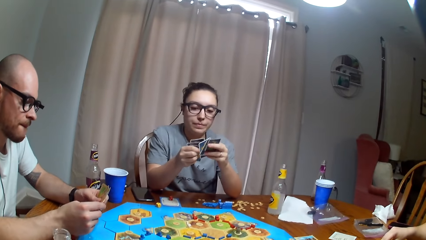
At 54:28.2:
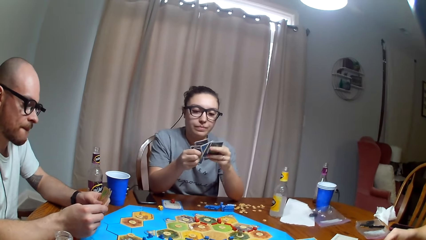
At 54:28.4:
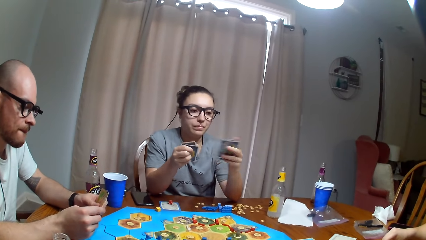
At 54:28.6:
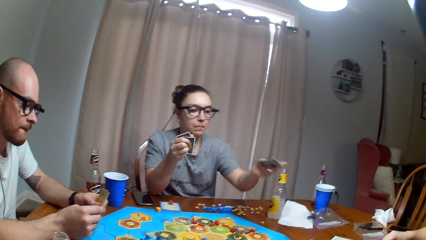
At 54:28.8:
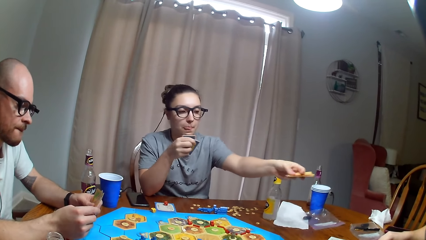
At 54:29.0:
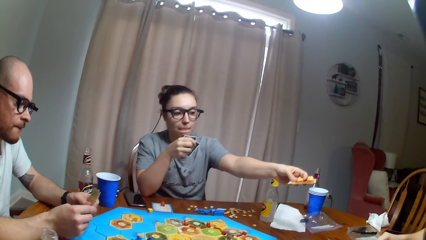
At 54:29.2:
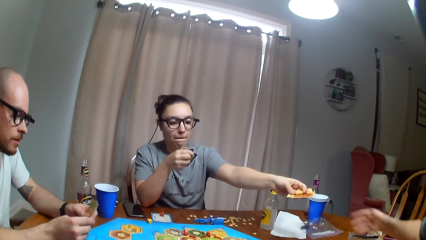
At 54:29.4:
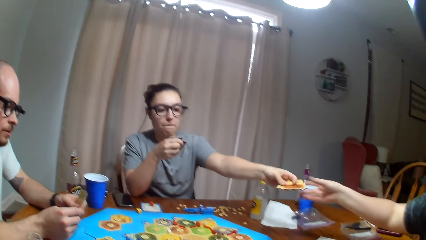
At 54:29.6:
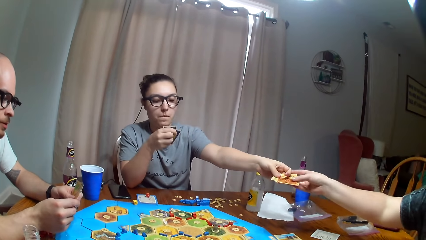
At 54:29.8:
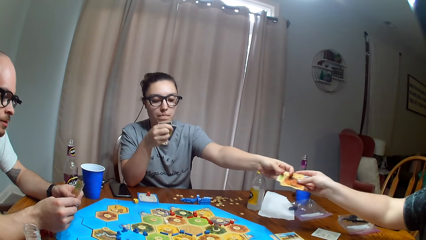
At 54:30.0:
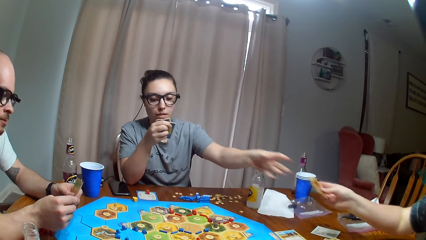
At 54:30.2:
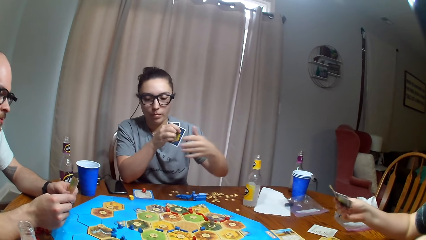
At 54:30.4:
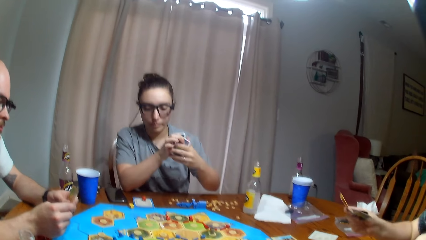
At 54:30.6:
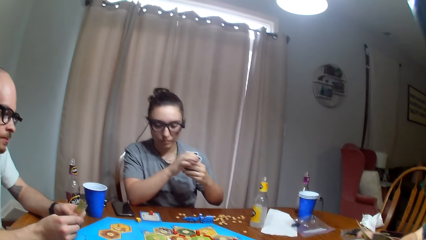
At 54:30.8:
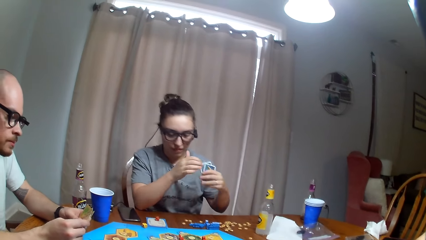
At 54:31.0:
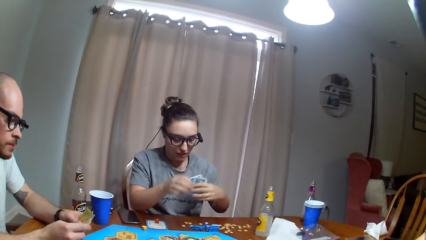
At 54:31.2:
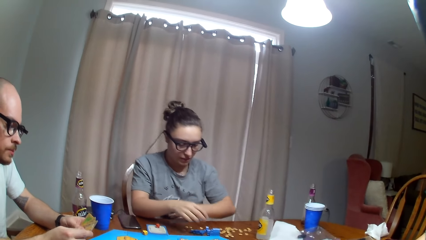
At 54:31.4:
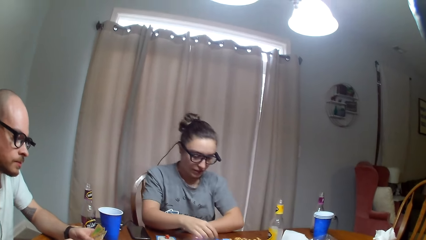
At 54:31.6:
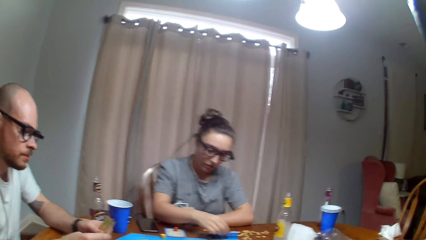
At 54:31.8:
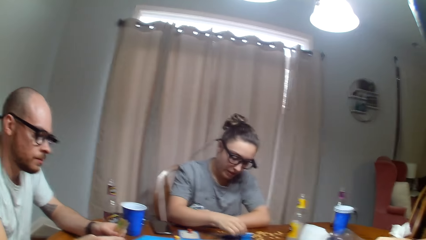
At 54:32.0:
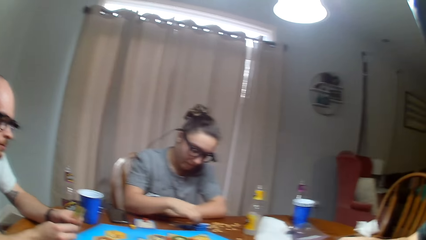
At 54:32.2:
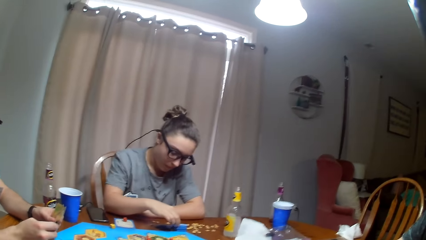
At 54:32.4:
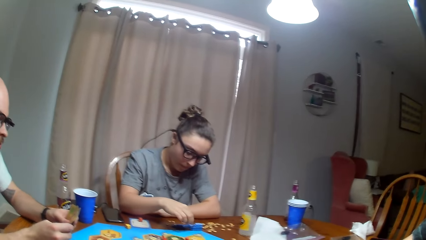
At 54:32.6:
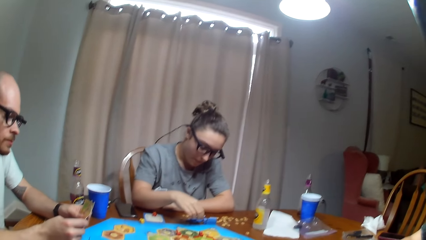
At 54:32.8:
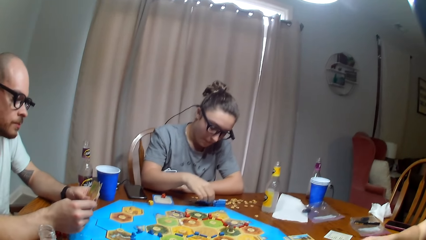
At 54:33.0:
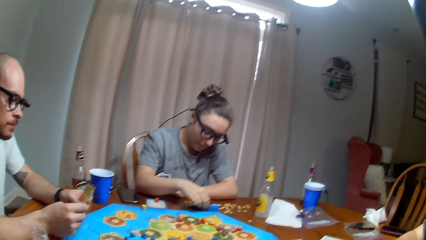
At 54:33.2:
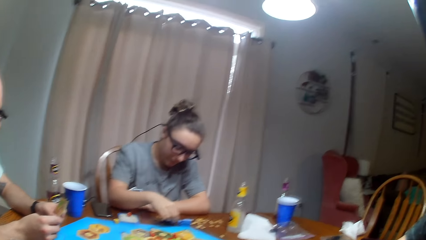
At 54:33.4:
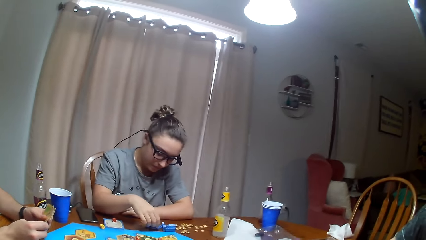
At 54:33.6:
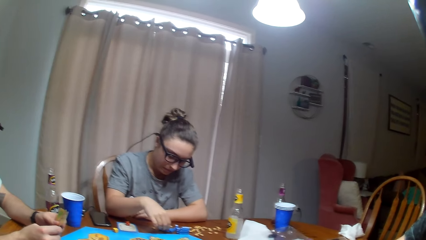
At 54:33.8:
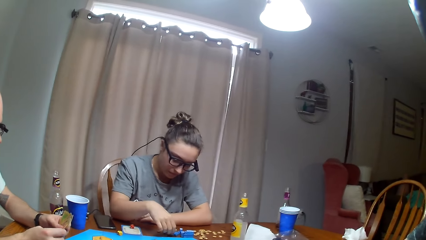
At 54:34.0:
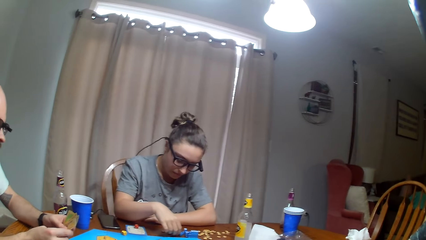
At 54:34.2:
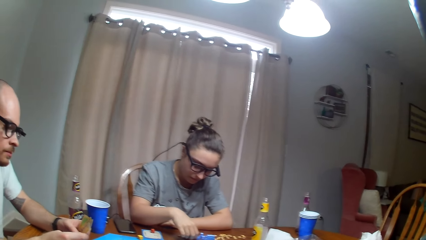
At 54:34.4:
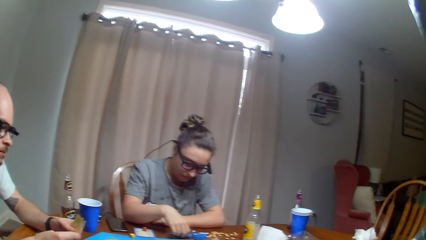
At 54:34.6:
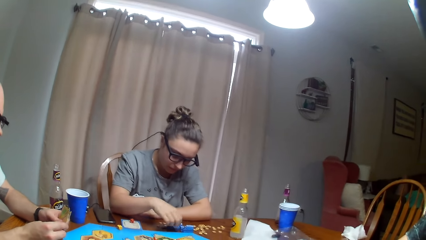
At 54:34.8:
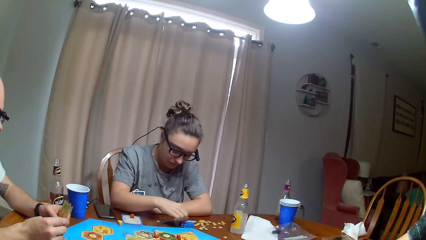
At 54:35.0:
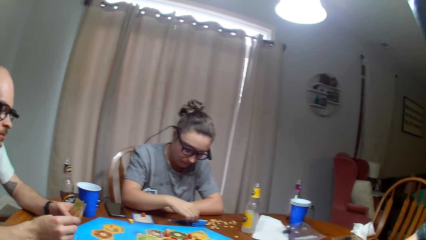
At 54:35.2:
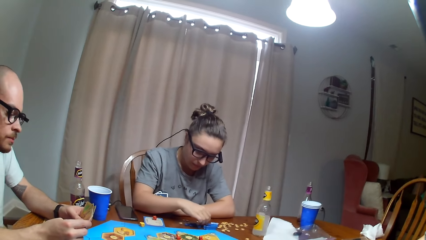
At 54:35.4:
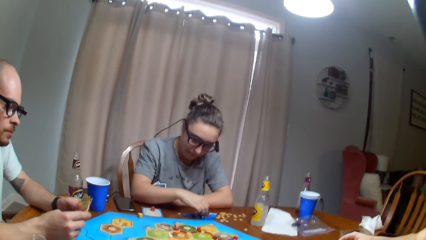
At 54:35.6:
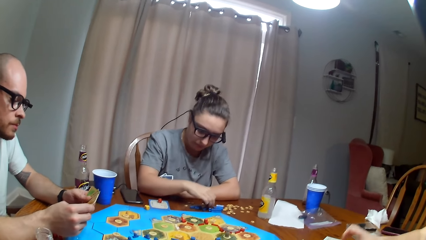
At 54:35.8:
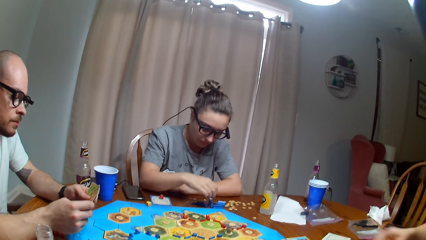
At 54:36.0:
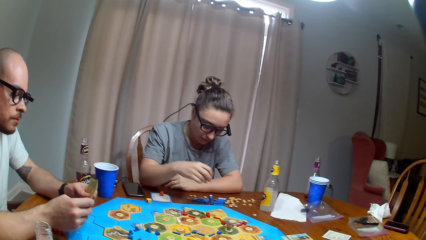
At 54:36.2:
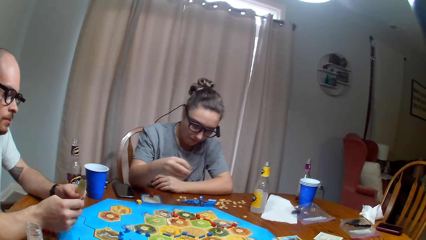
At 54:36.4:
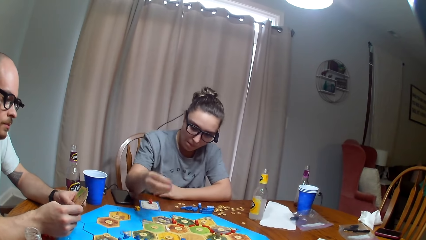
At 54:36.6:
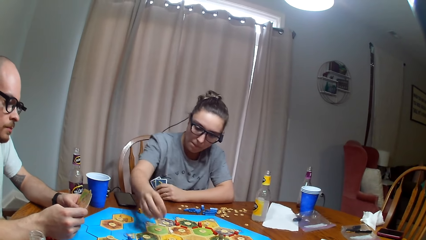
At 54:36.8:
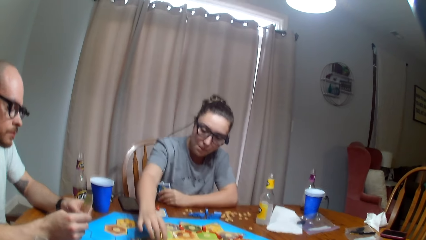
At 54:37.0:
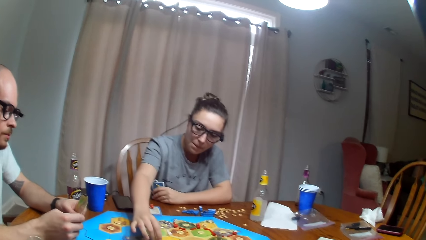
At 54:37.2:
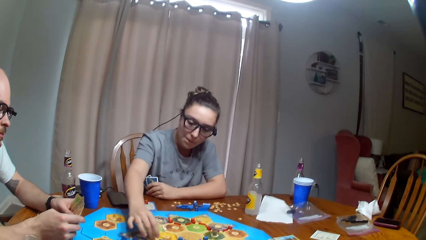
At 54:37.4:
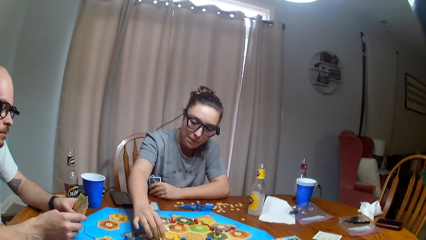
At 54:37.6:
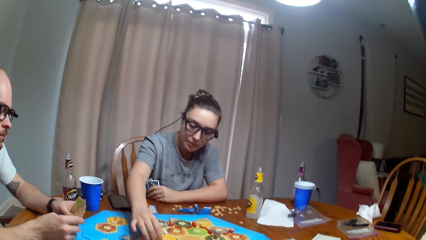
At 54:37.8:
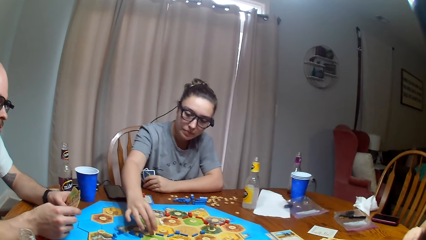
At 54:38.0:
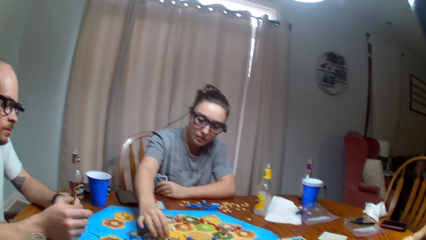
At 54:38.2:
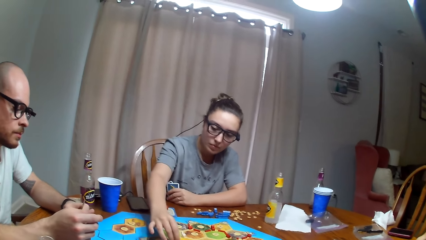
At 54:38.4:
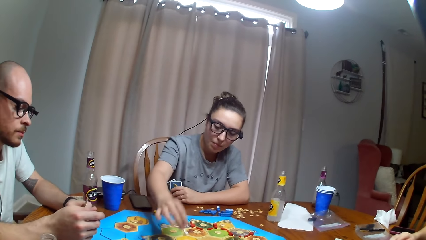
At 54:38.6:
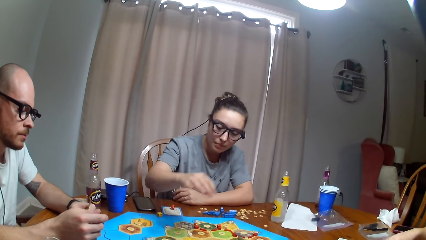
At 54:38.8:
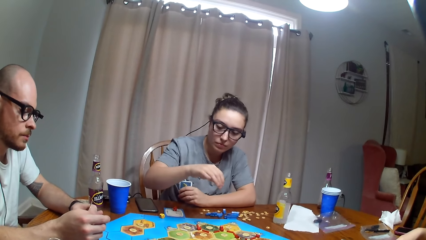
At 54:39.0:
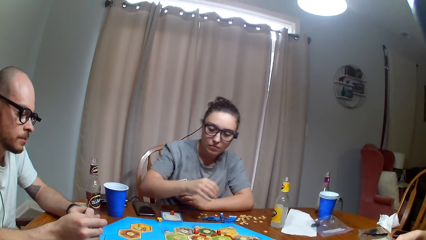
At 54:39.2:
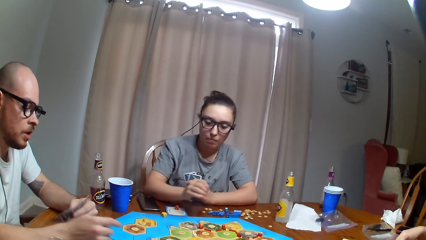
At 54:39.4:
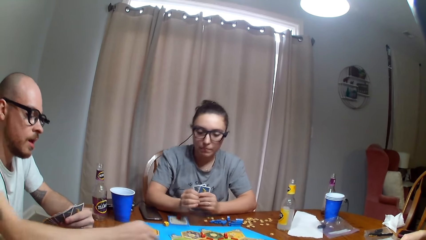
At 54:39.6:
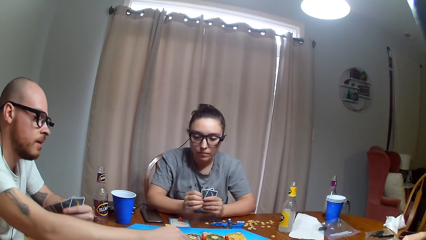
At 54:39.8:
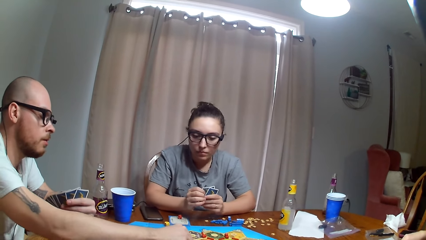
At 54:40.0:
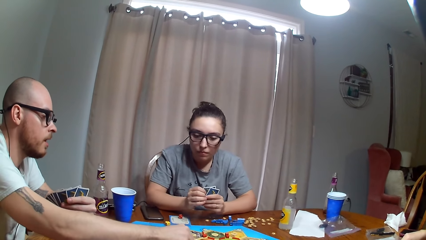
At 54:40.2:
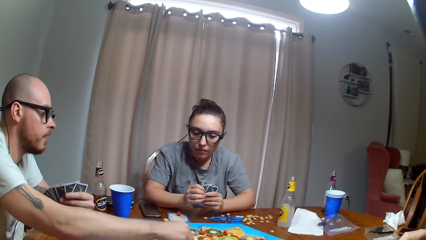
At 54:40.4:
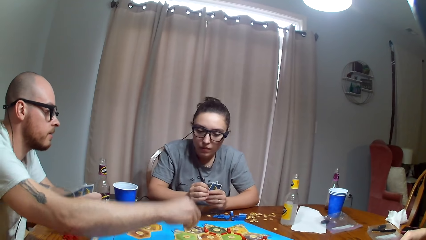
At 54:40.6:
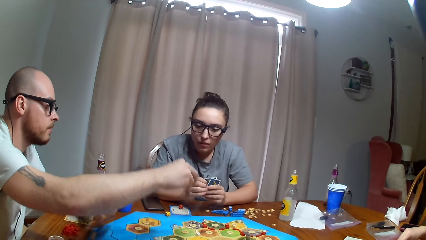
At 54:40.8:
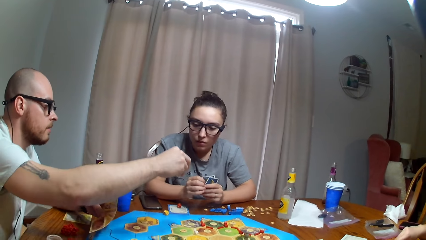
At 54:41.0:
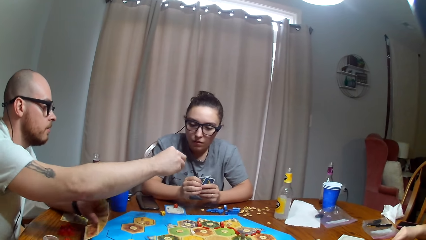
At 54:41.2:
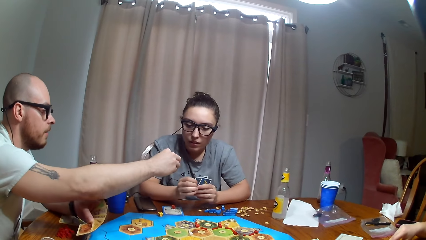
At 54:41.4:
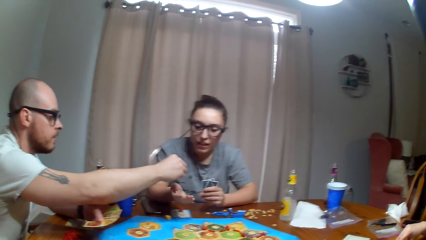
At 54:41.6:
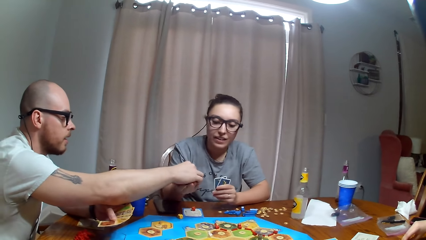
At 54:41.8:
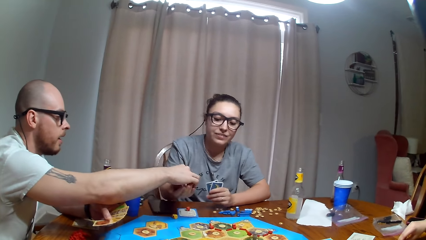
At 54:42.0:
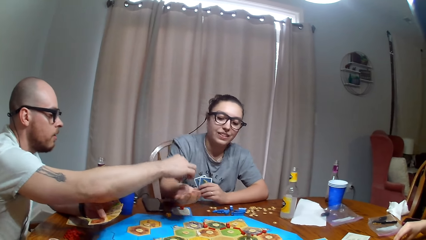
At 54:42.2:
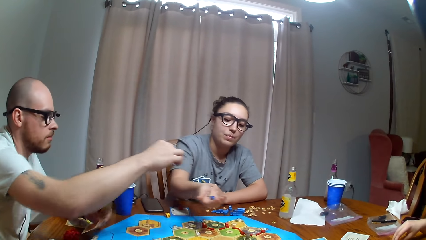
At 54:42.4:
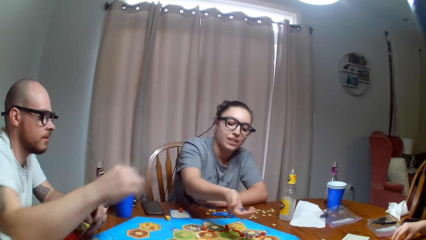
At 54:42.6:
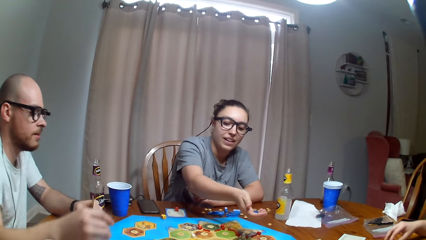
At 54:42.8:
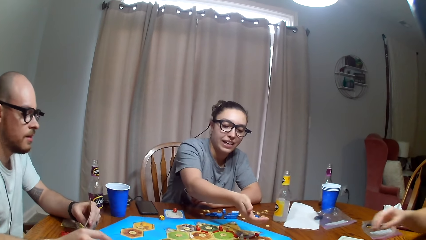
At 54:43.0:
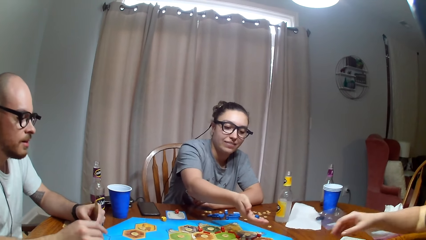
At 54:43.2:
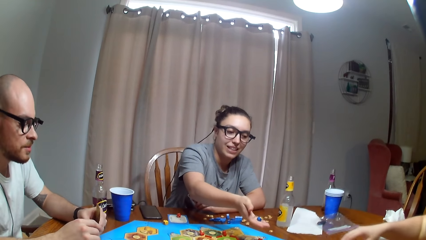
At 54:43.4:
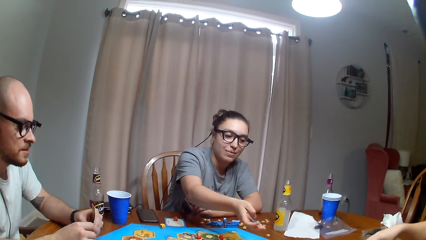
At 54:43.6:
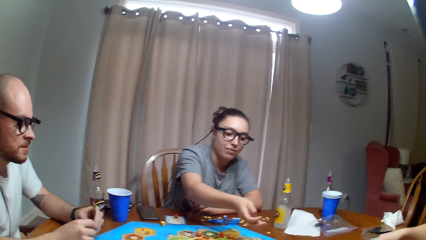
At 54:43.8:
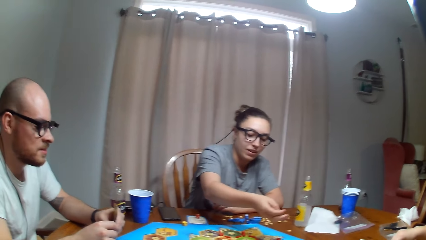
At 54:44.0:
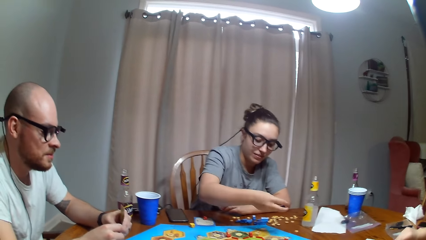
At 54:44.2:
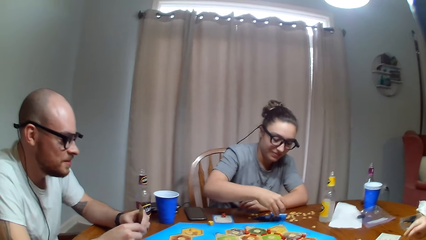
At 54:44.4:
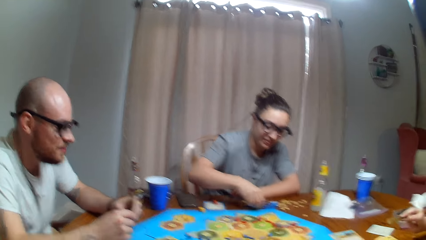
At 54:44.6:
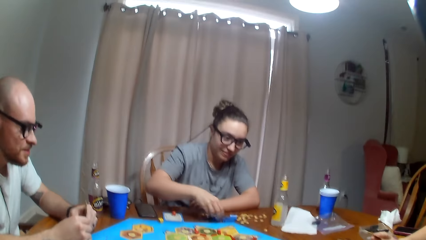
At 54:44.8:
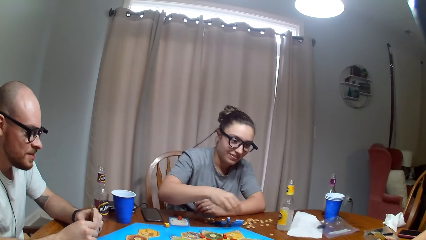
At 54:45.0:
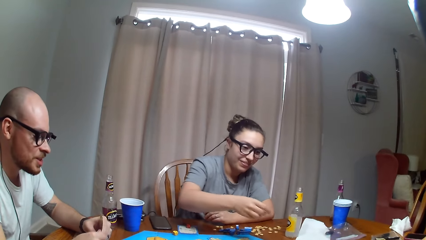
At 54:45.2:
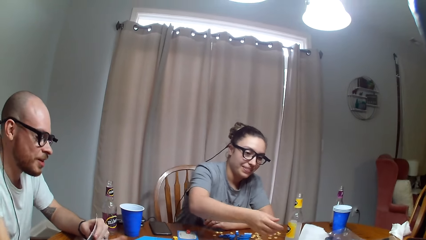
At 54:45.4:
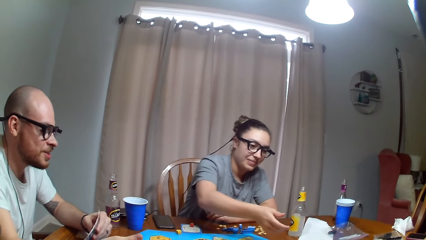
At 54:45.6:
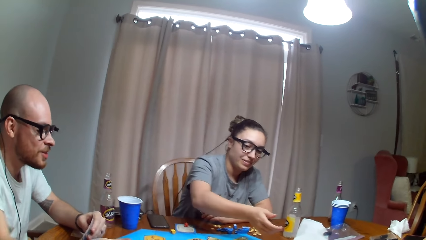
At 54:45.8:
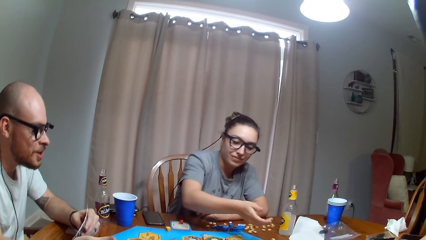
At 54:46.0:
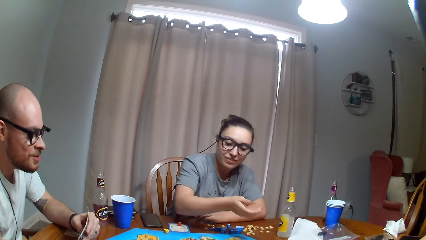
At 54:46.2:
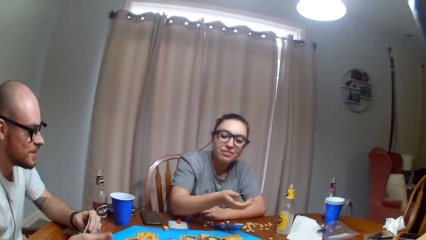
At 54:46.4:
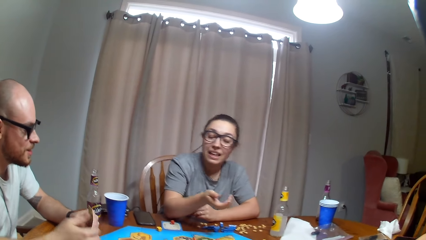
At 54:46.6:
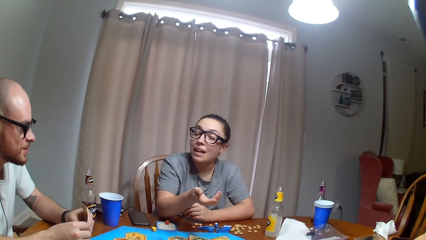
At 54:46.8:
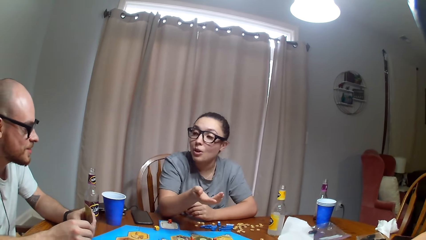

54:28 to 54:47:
A woman gives another woman the cards. The first woman plays the tabletop board game. The first woman touches the token and moves the token on the board. A man picks up the token on the board. The man gives the first woman the token. The first woman puts the token down on the table.
